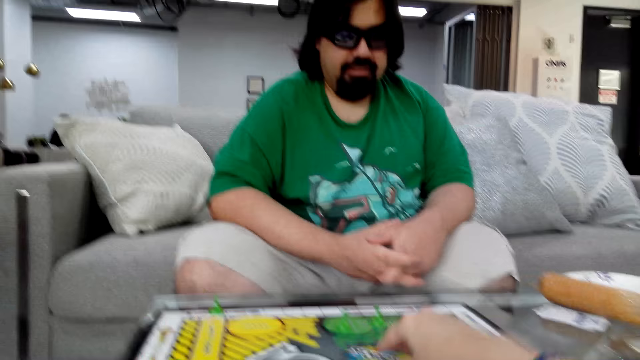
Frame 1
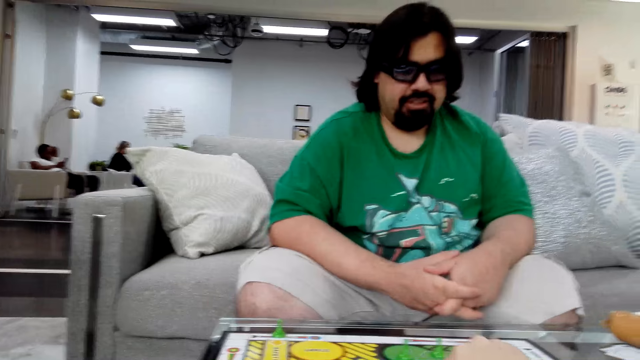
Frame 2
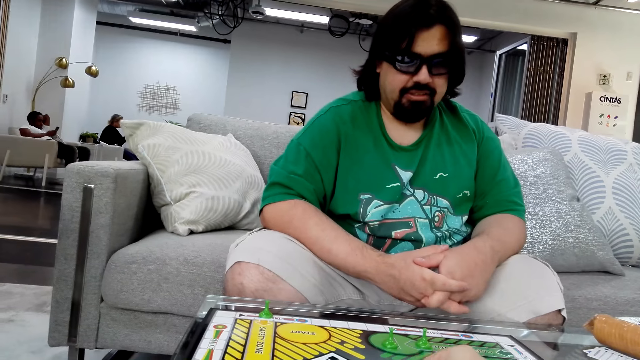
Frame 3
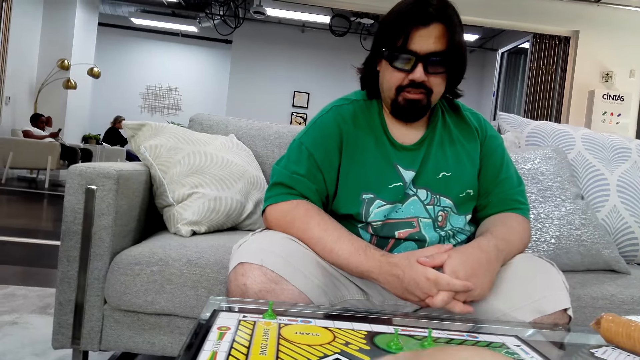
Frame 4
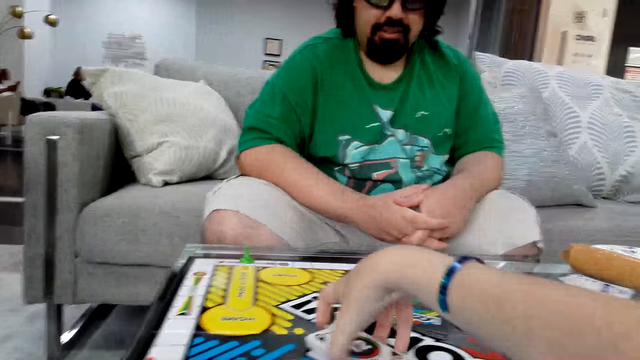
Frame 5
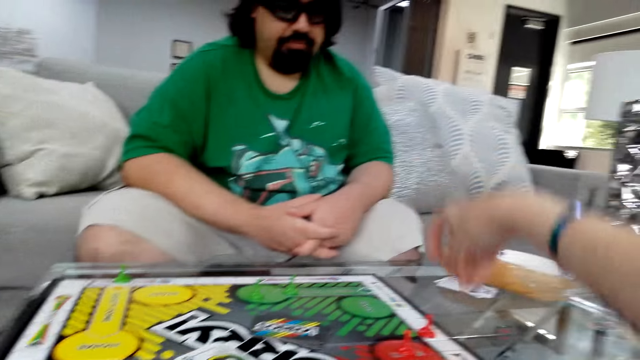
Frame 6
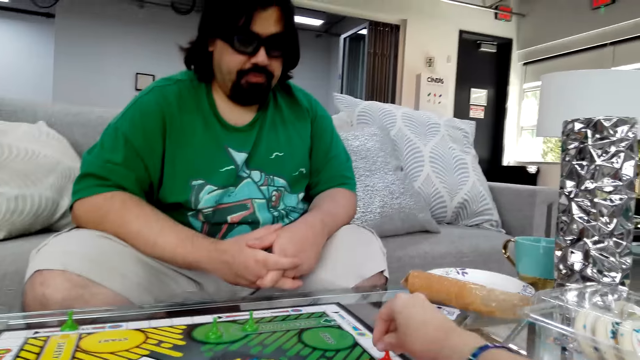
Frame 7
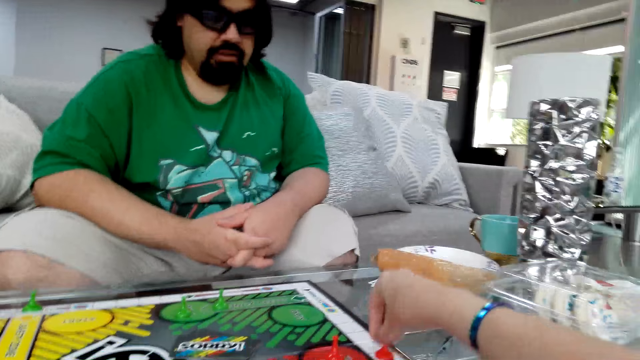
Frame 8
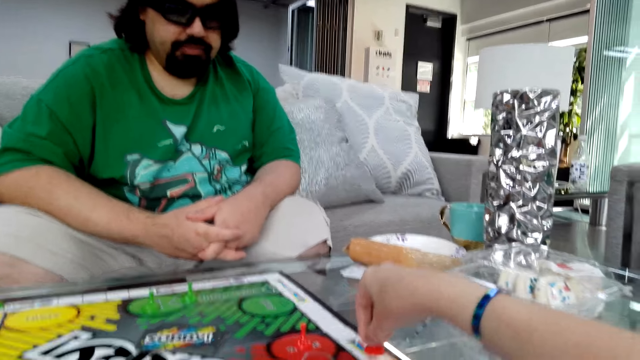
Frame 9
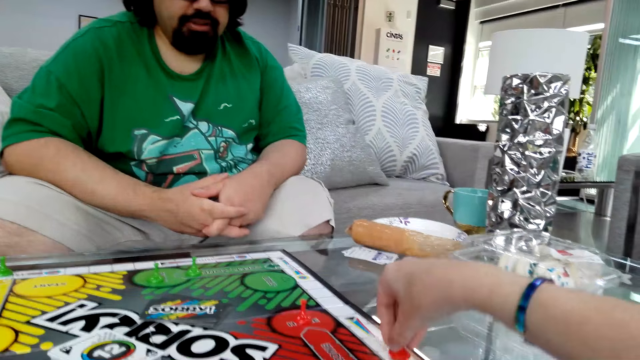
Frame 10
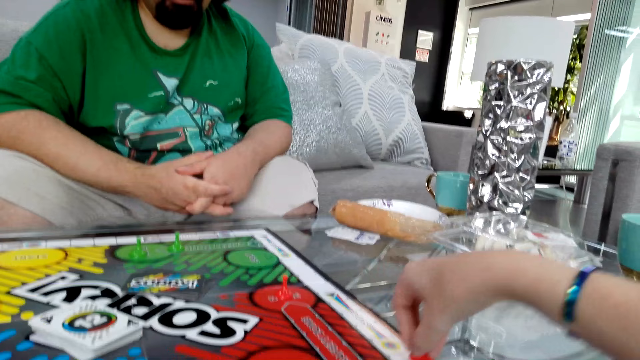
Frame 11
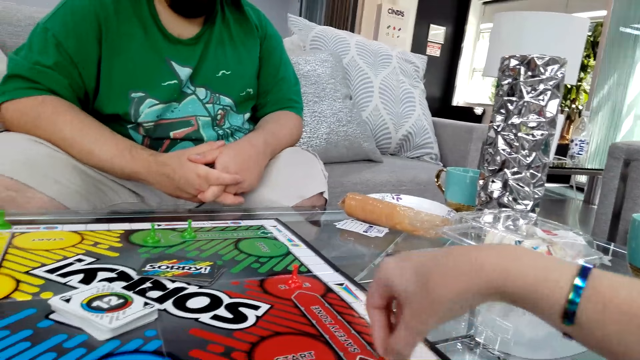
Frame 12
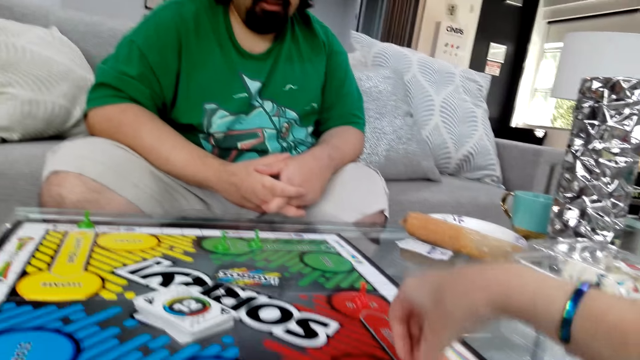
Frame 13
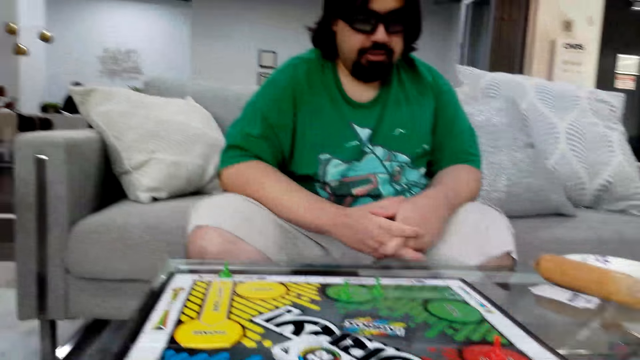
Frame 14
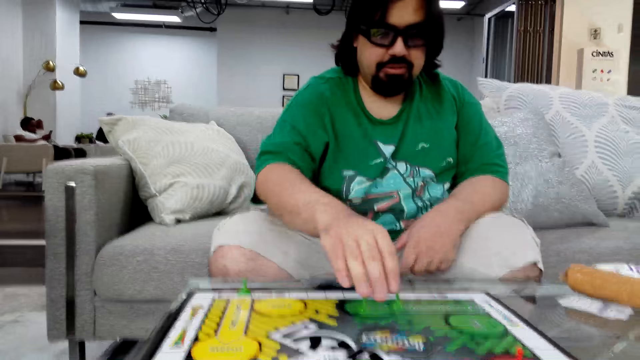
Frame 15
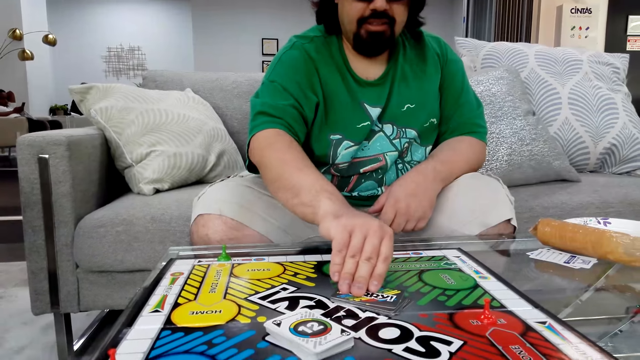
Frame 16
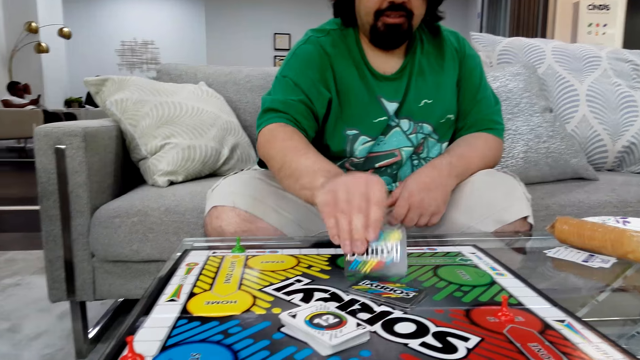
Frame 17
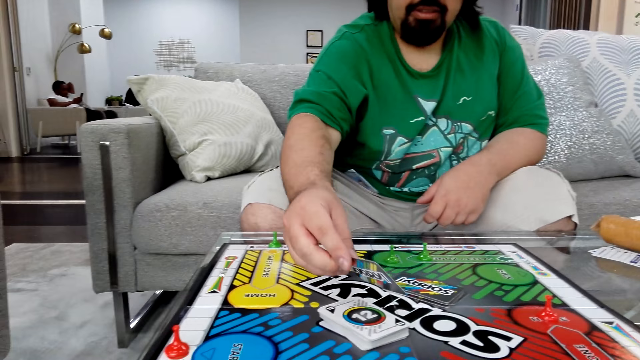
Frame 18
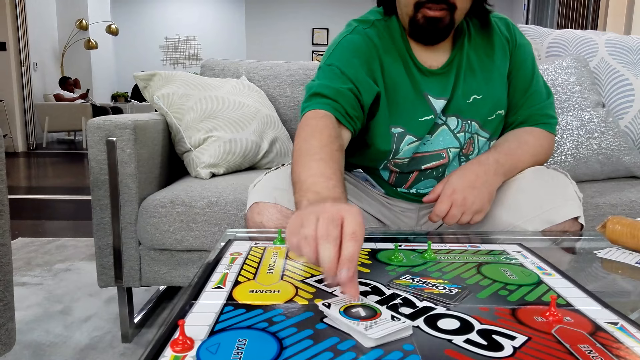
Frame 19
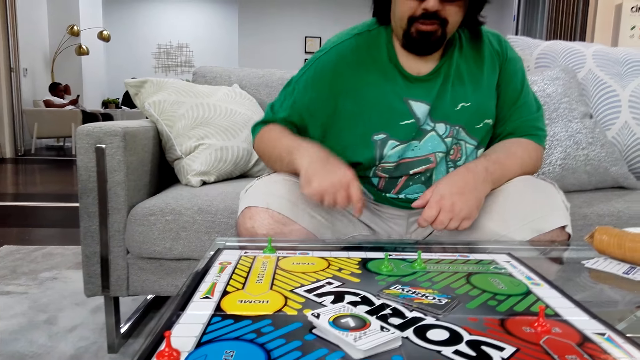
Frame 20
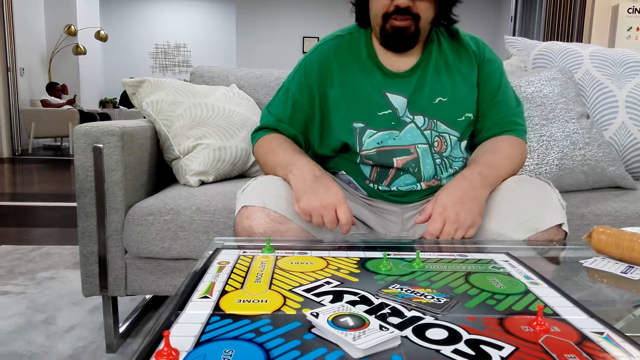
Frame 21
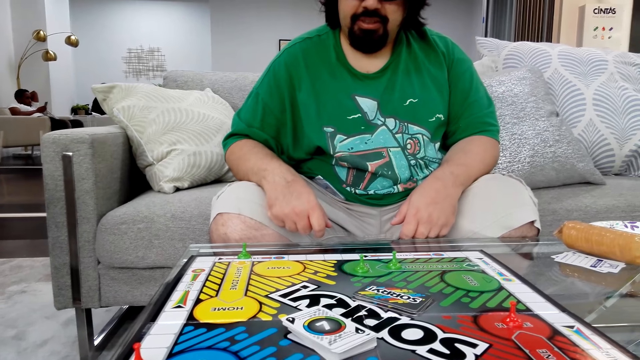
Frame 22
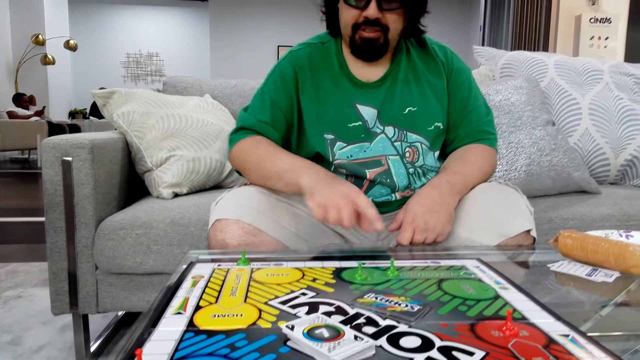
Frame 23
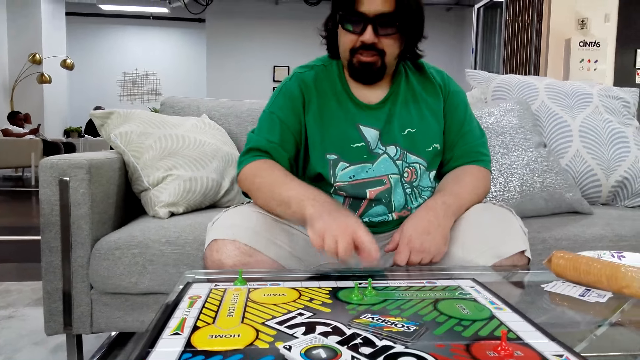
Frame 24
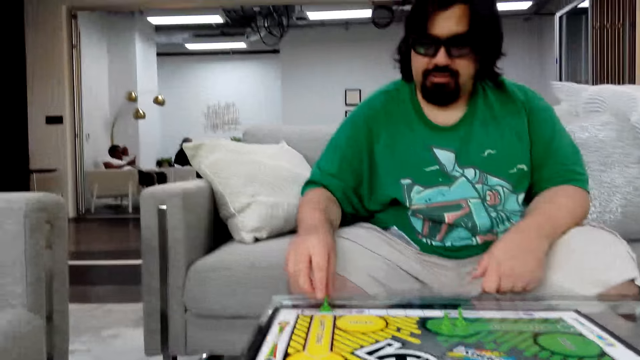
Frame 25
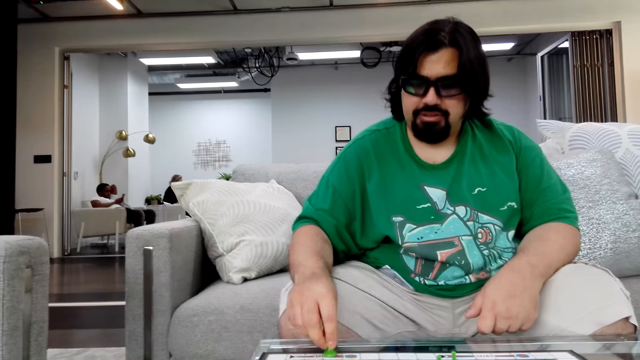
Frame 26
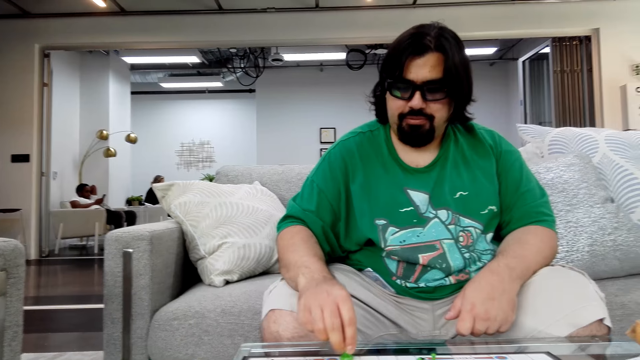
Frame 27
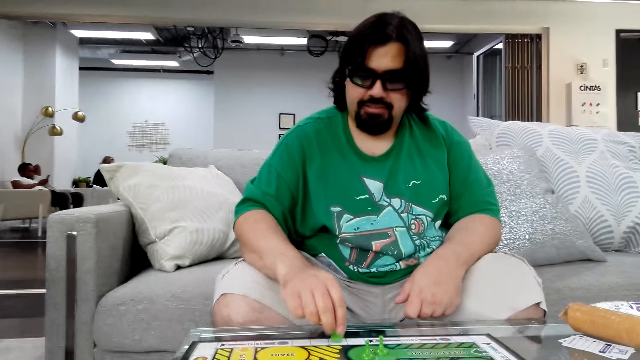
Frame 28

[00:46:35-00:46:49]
The camera wearer picks a poker card with her right hand. A man talks. The camera wearer puts the card on the board. She picks a board game piece or stock from the table. She moves the stock on the board and puts the stock on the board. The man picks the poker card with his right hand. He puts the card on the board. He reads the instructions and moves the stock on the board. He picks the other board game piece from the table. He moves the stock on the board.

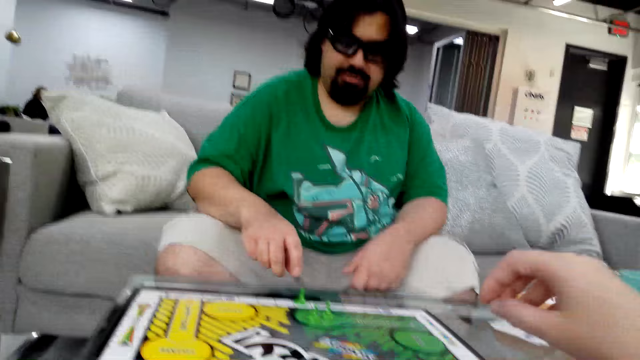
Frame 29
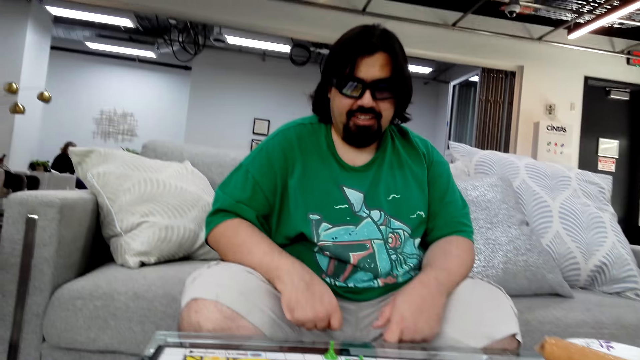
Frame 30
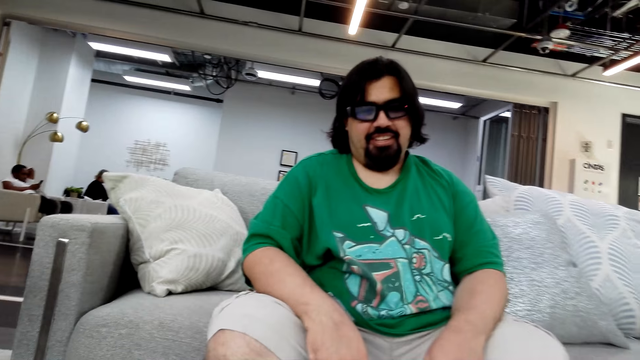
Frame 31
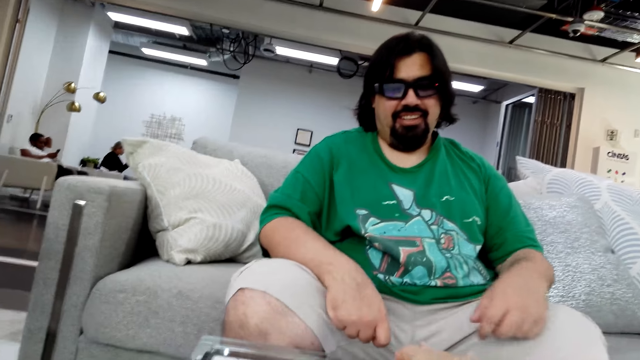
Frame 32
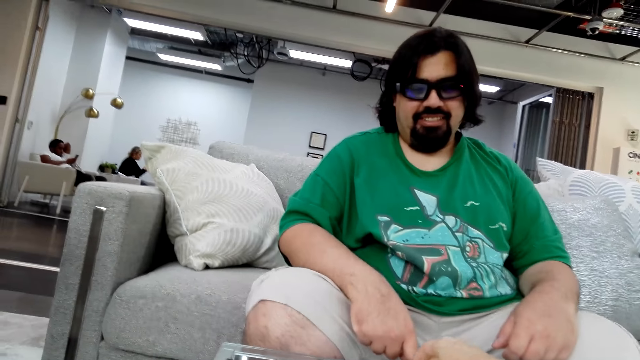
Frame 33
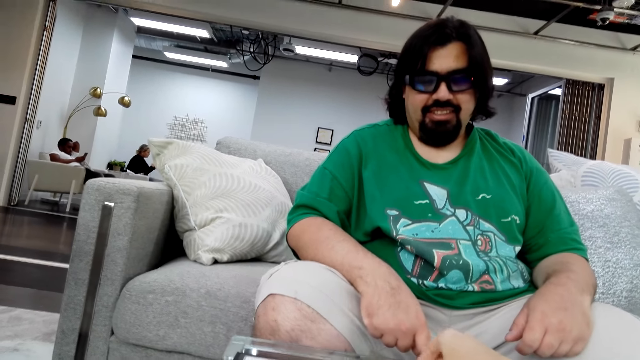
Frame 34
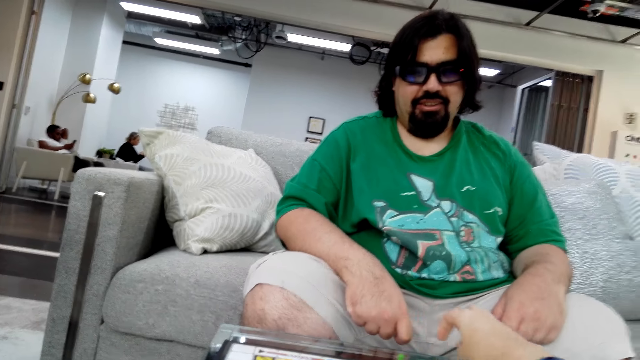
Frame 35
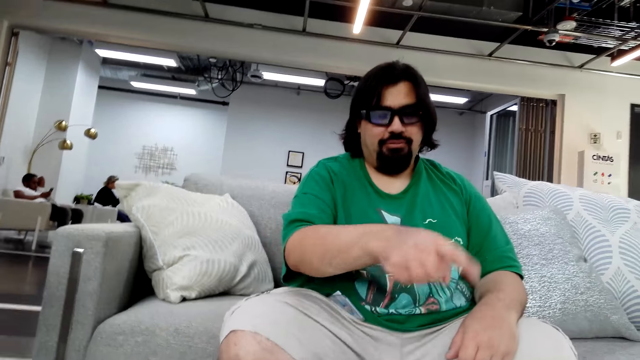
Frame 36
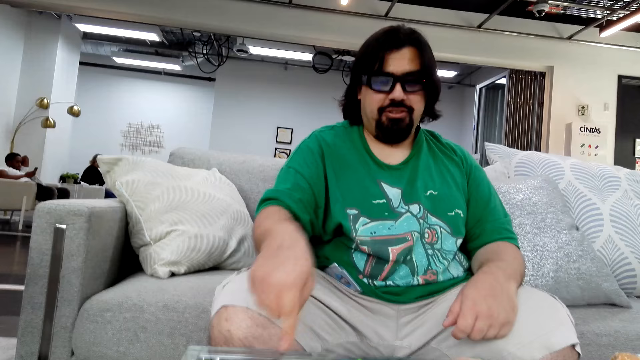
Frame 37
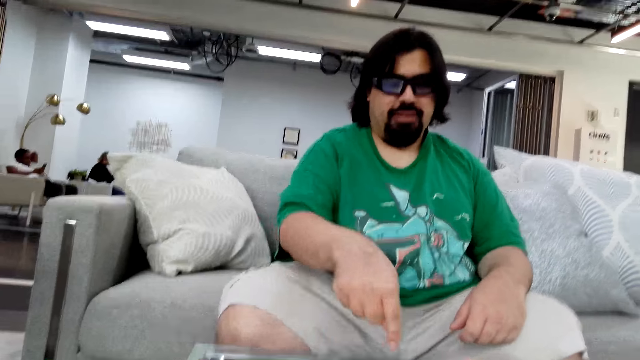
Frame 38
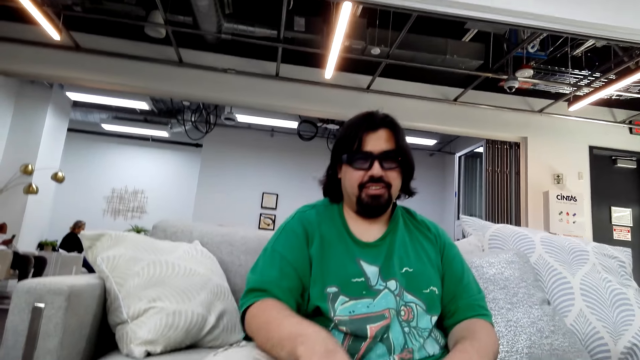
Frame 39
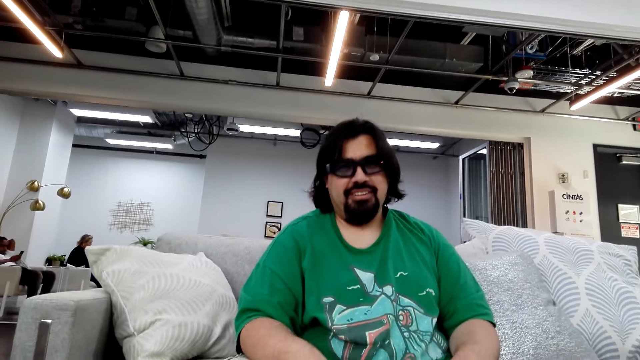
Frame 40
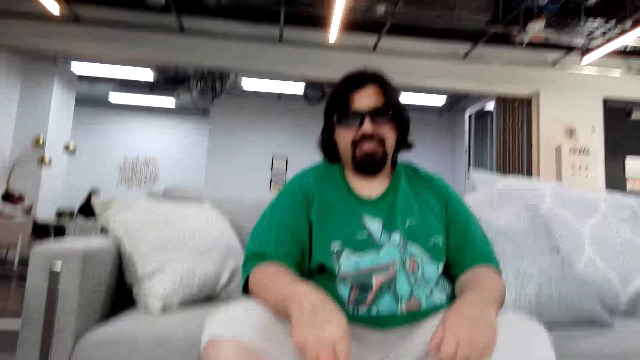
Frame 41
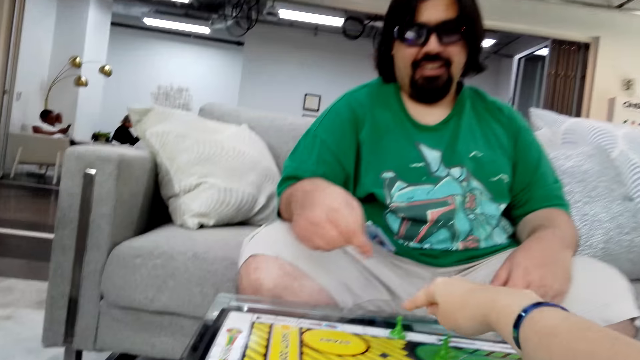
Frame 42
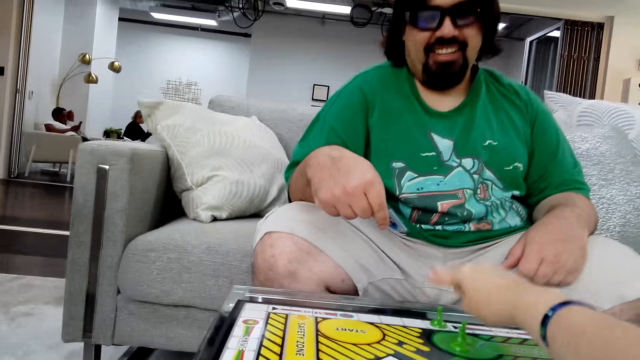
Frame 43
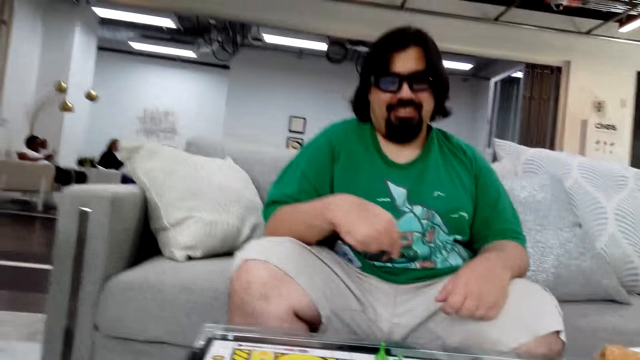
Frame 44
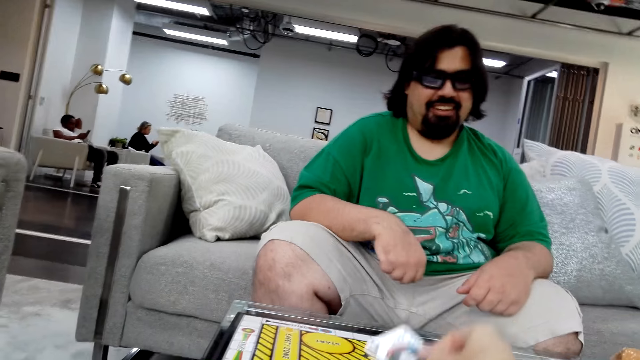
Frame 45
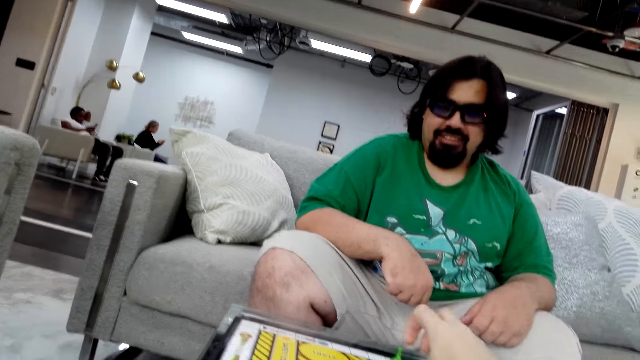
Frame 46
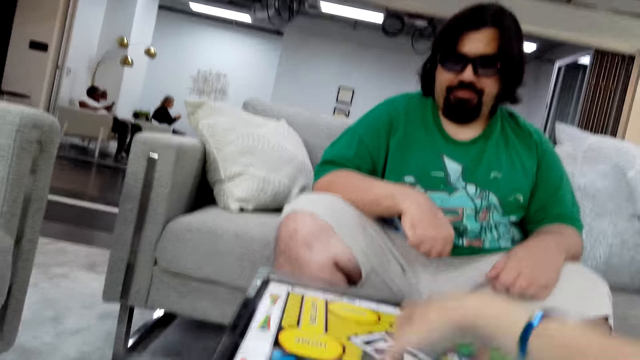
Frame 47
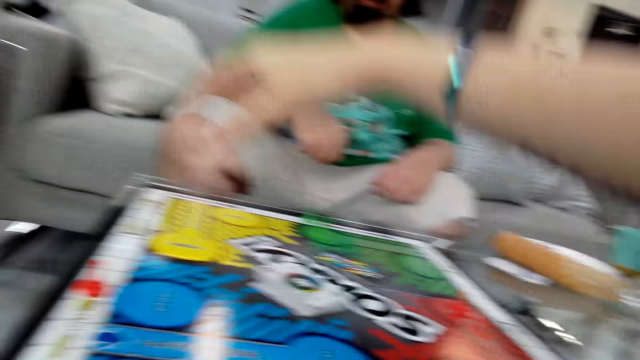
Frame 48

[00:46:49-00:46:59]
The camera wearer talks. She moves her hand on the board. A man points and moves his hand. He talks. The camera wearer touches a board game piece with her right hand. She moves the stock on the board. She takes a card, talks, puts the card on the board, and reads the instructions.
